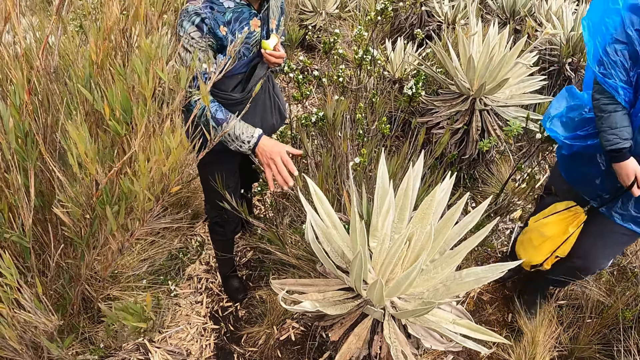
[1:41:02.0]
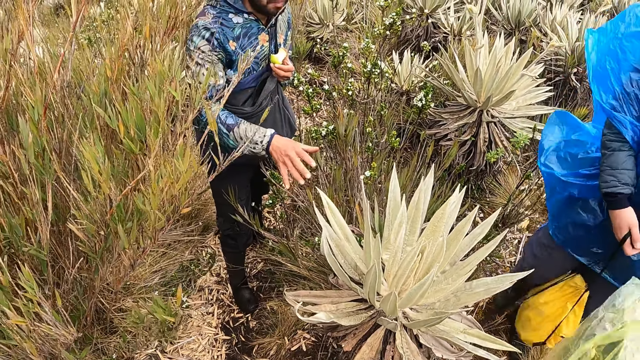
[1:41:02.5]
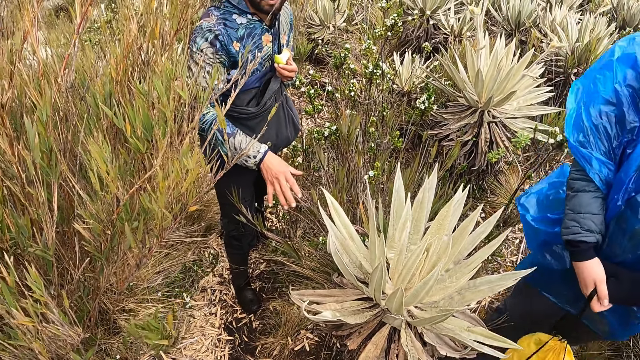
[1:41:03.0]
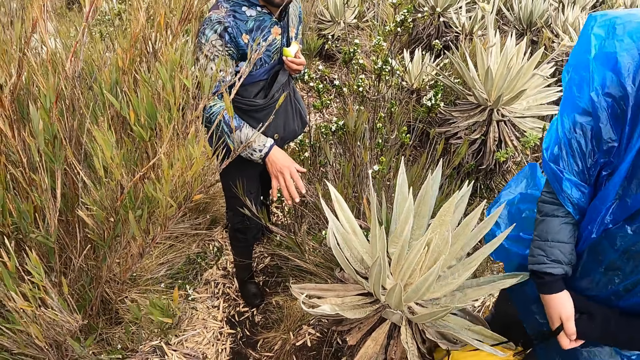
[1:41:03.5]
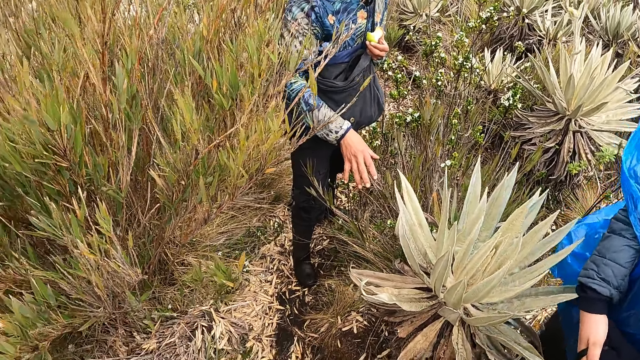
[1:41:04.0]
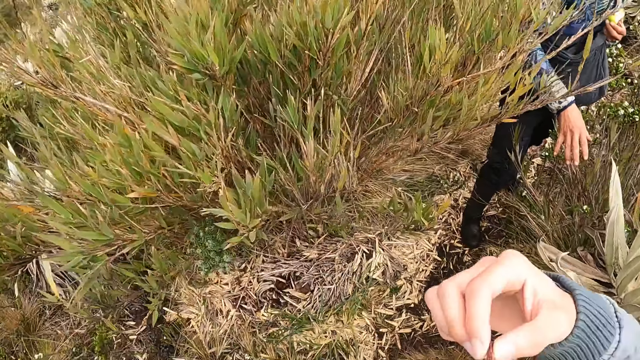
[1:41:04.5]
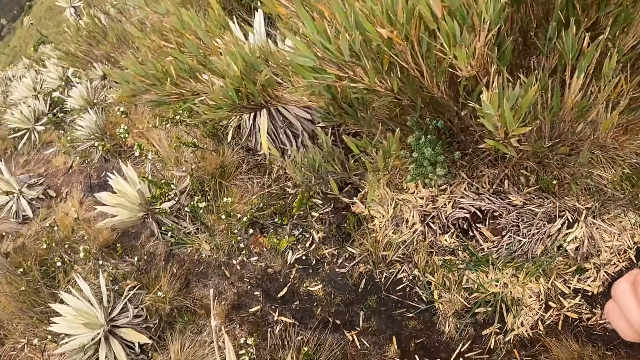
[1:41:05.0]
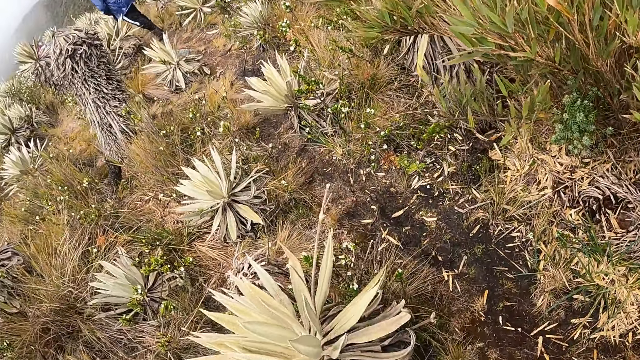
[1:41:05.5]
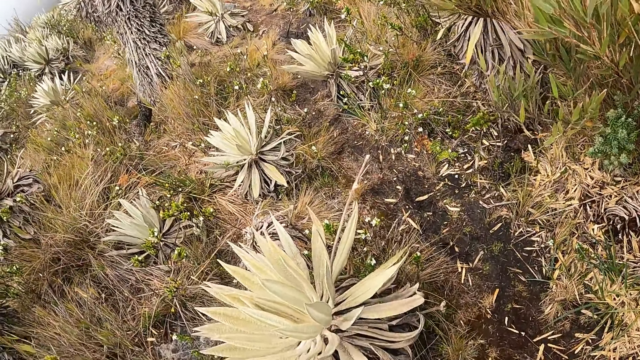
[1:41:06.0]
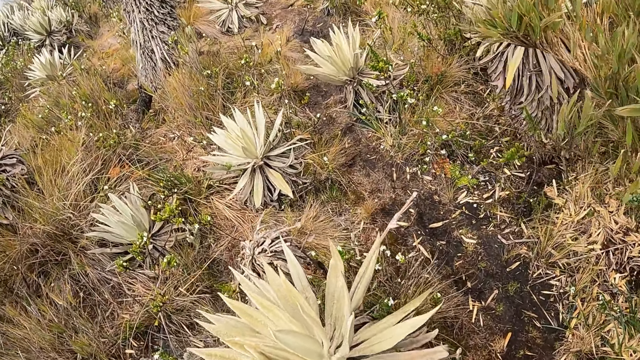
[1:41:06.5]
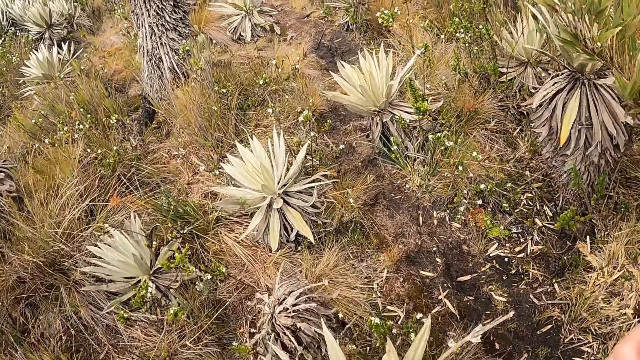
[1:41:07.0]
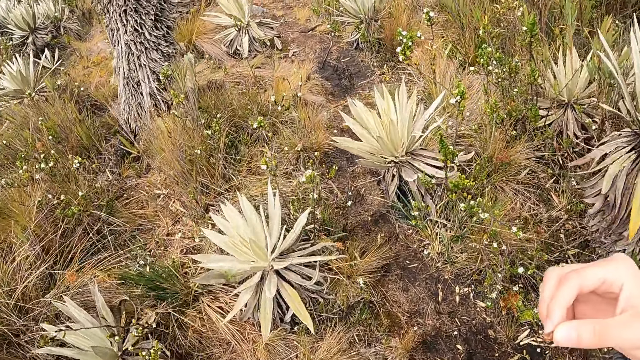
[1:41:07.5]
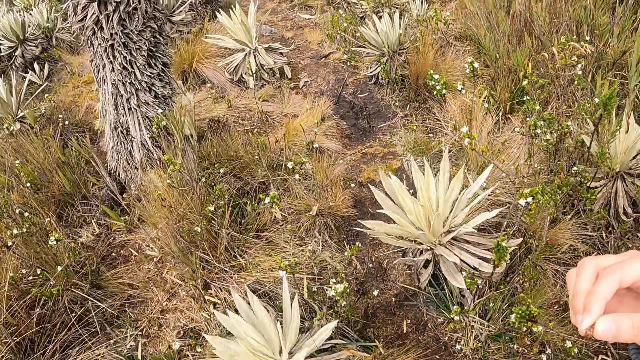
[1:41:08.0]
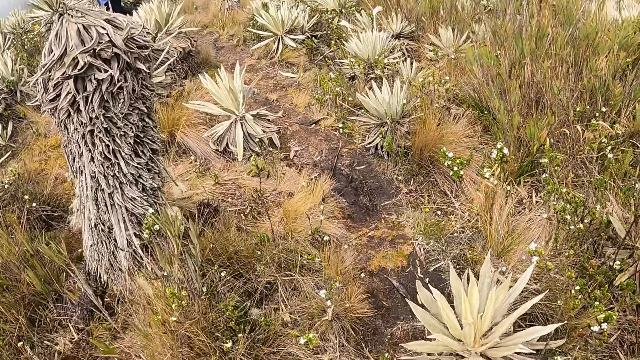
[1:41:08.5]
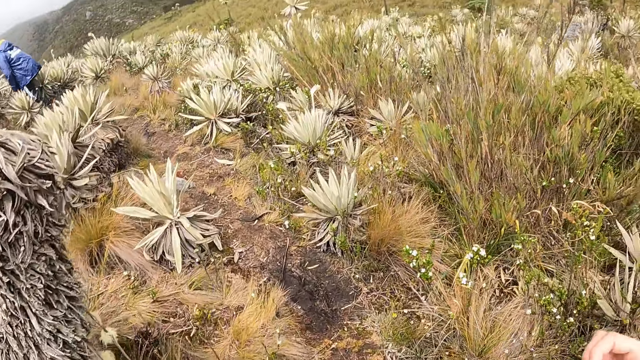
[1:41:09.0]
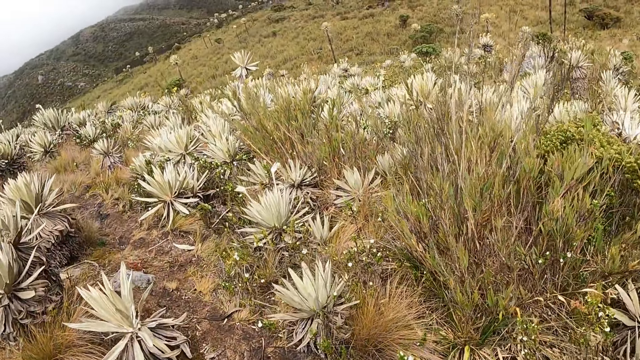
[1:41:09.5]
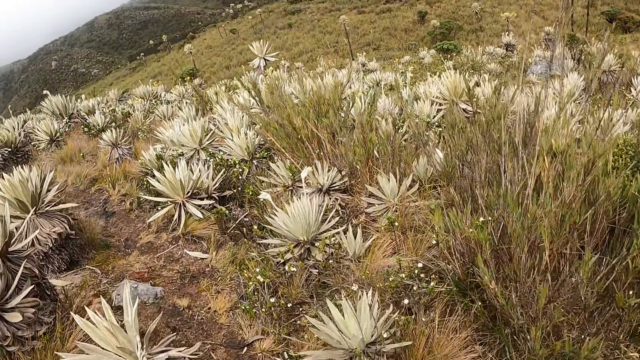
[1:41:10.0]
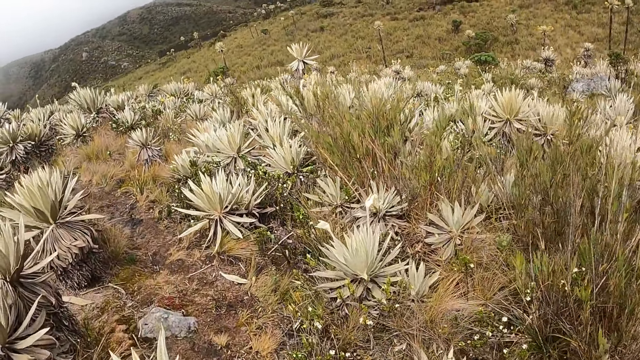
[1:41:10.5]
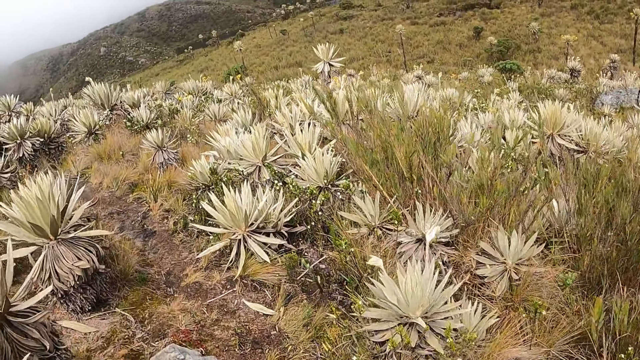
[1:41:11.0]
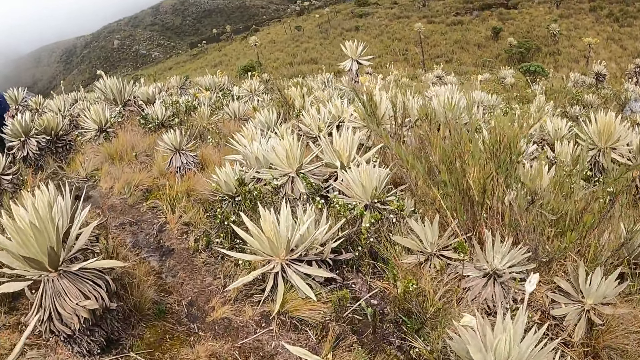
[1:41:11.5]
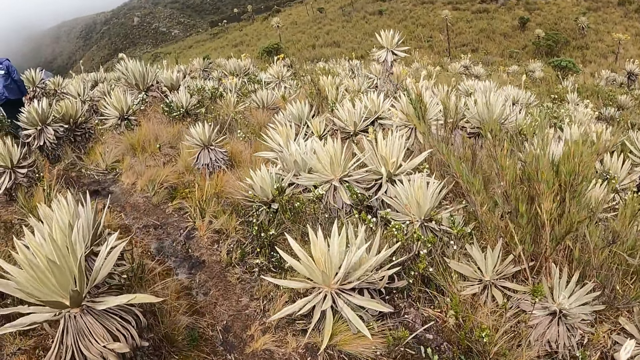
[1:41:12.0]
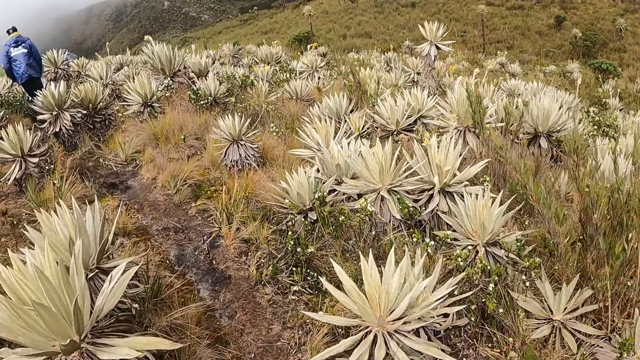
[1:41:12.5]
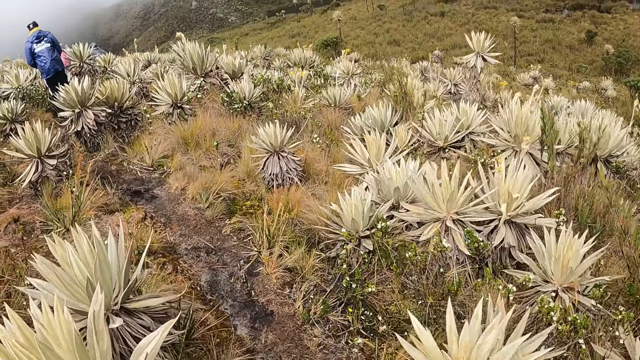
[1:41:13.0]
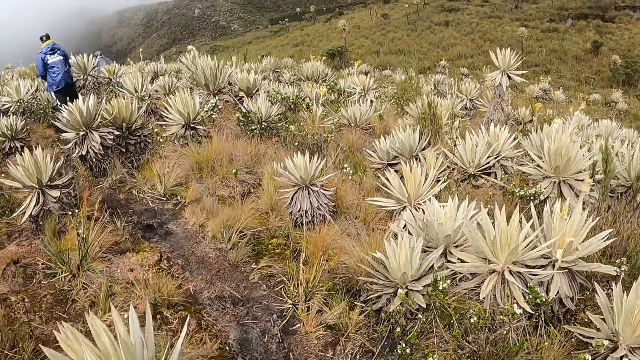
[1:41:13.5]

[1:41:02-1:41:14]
The camera wearer talks to the man. They look around the field. They walk on the pathway at the field.

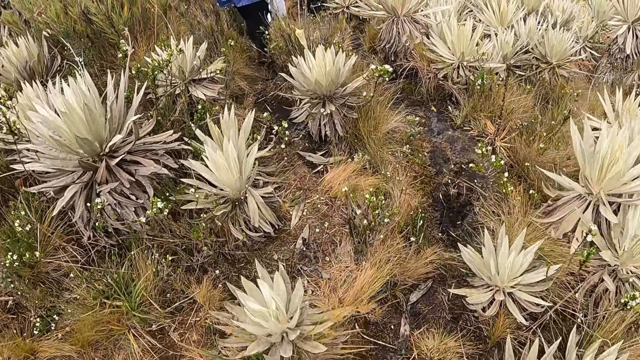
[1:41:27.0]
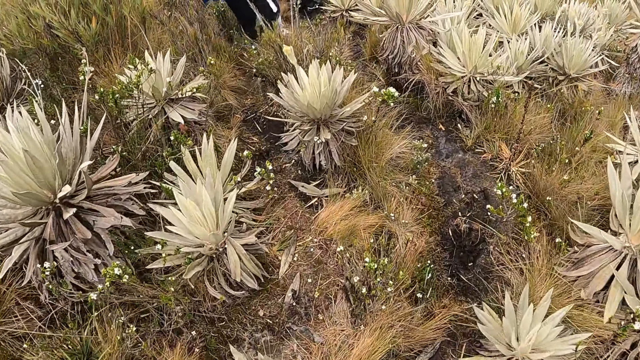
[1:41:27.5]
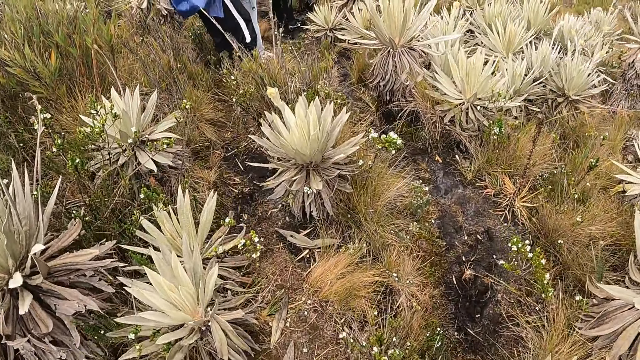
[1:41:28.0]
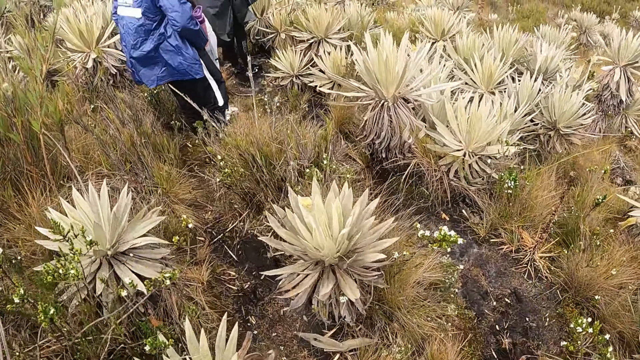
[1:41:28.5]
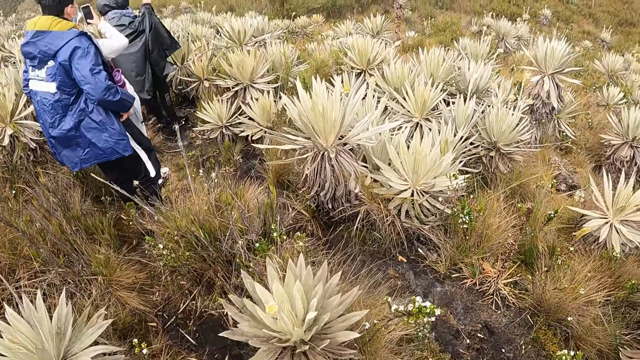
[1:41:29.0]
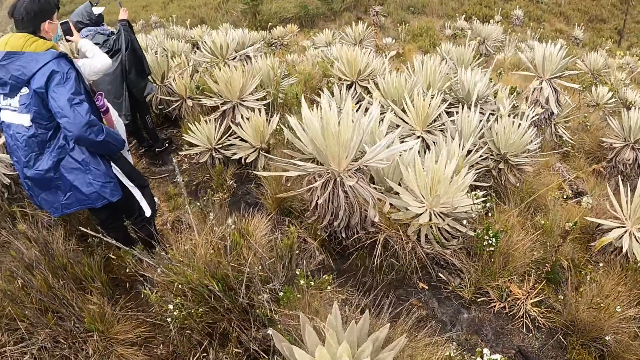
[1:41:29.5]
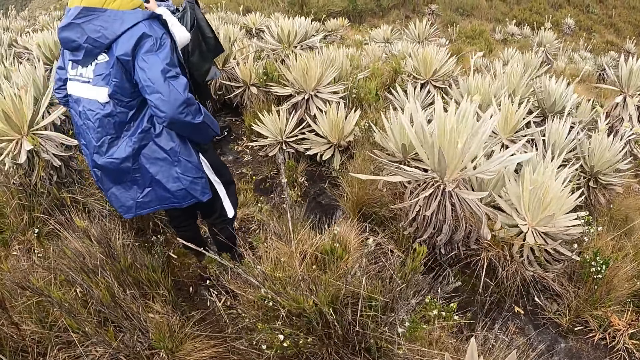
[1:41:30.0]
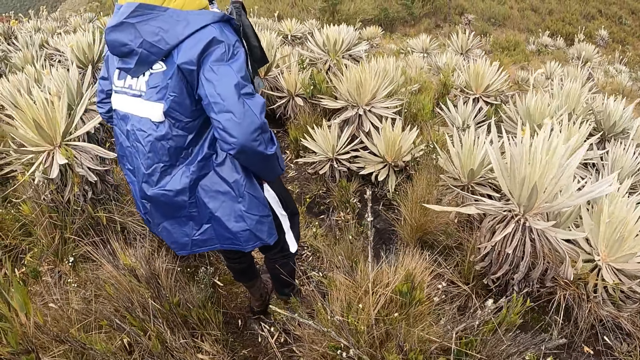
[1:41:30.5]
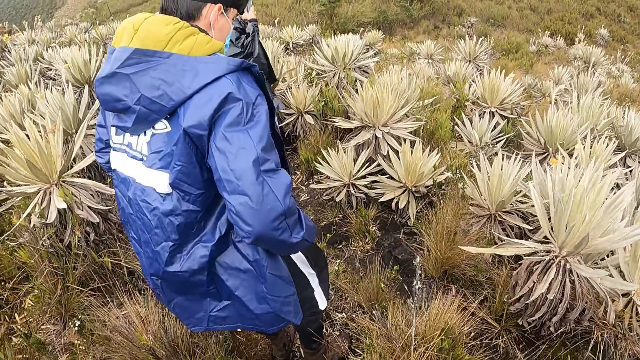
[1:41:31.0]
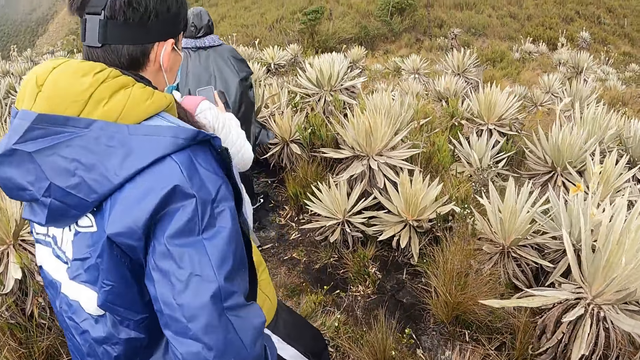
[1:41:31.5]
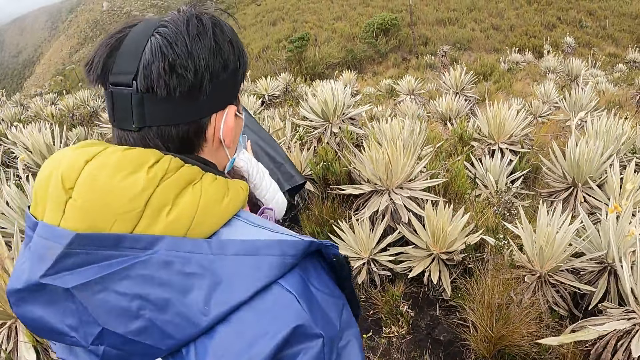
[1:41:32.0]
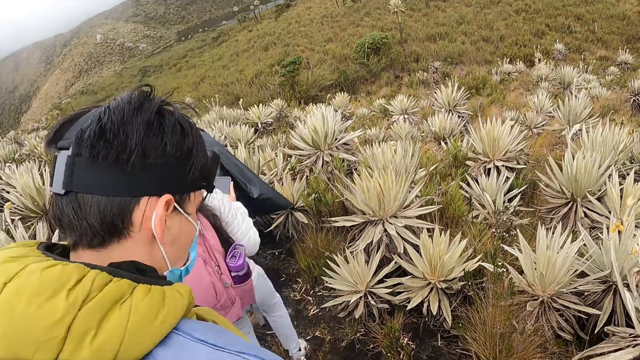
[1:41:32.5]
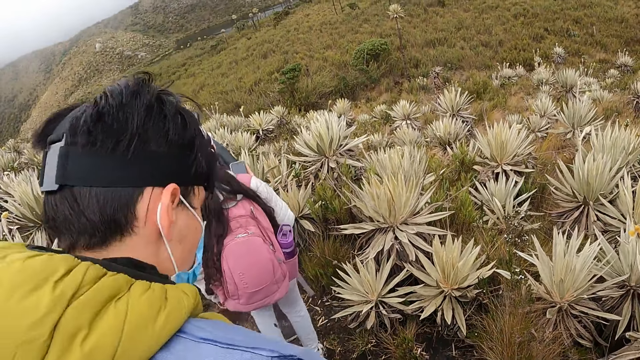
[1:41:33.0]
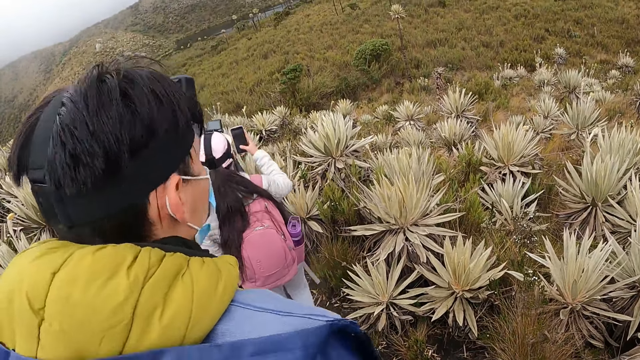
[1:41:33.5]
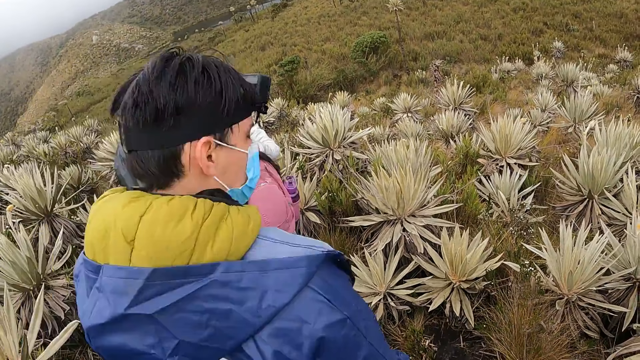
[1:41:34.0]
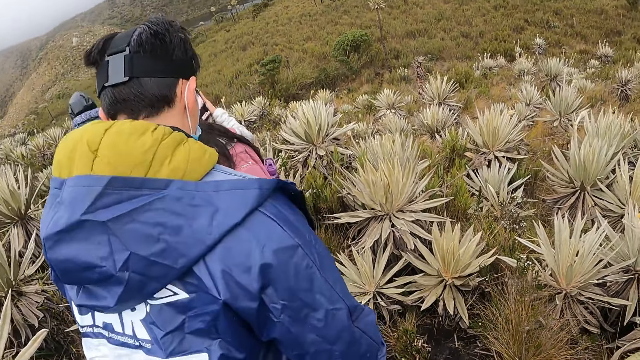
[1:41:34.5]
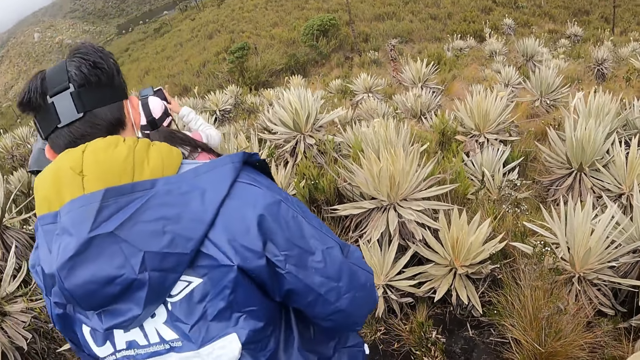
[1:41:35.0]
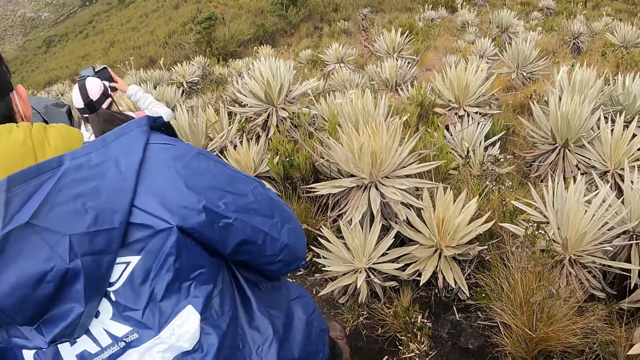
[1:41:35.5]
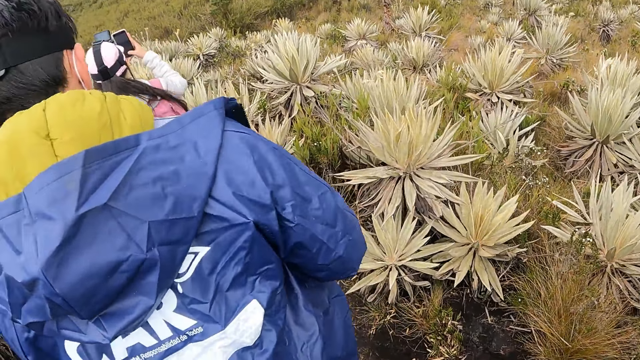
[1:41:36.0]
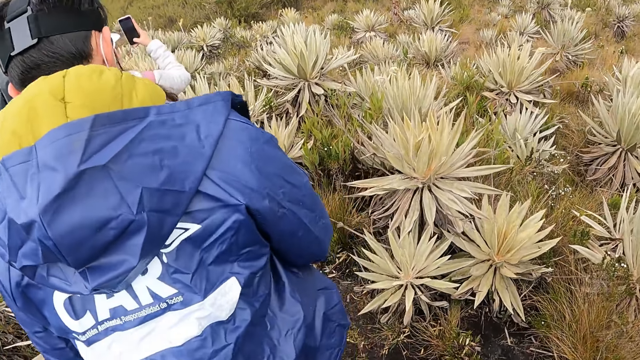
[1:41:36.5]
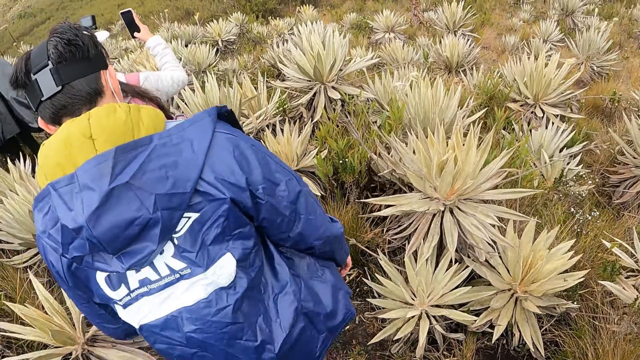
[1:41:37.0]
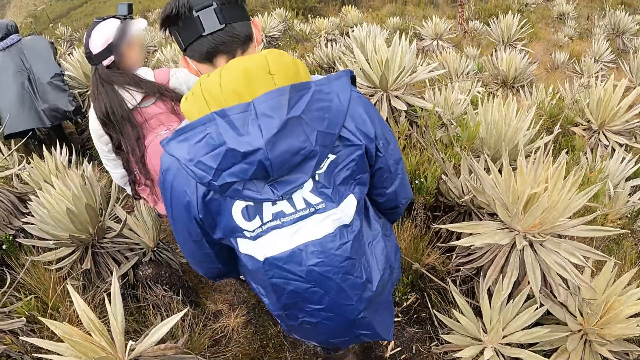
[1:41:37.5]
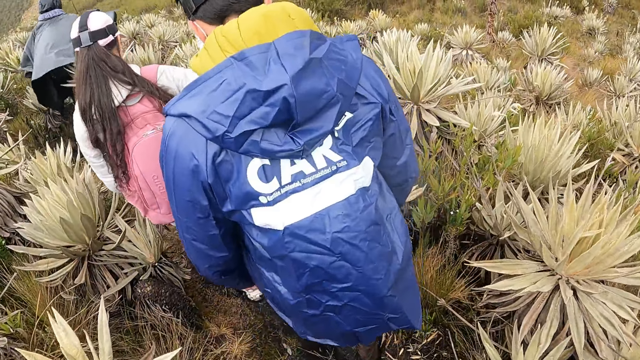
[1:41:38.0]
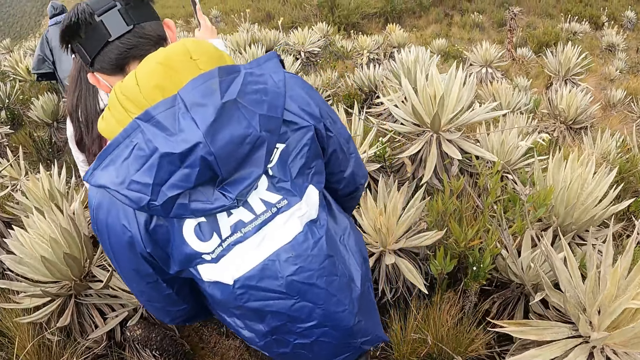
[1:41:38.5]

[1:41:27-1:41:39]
The woman operates the phone with her right hand. Another man operates a phone with both hands.
